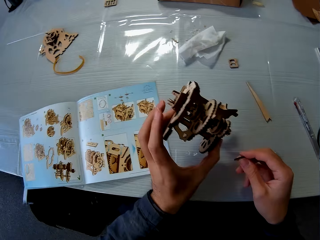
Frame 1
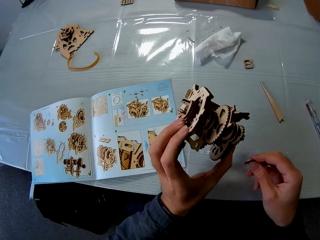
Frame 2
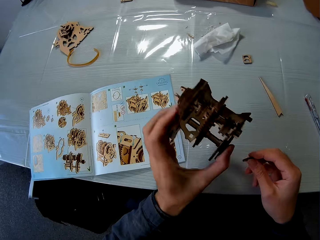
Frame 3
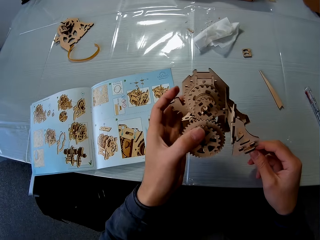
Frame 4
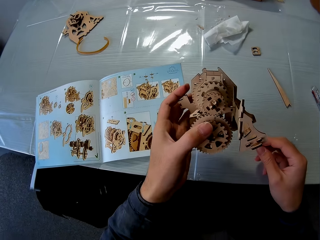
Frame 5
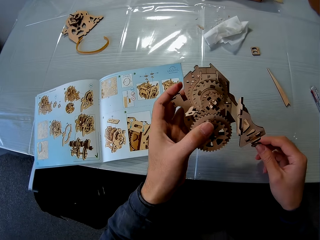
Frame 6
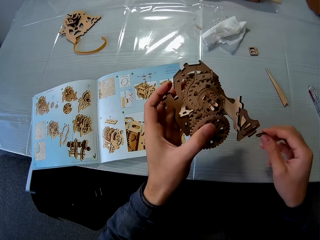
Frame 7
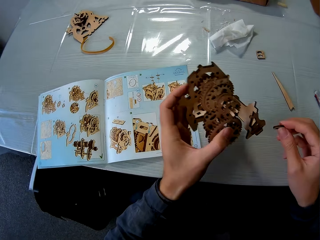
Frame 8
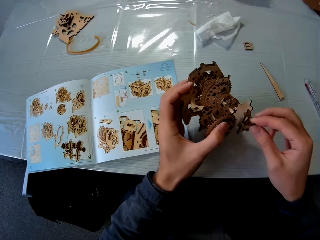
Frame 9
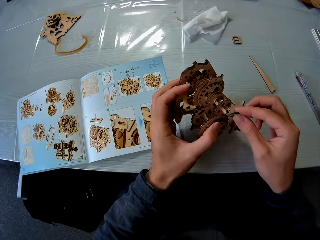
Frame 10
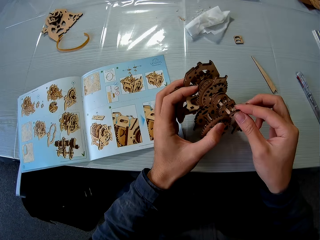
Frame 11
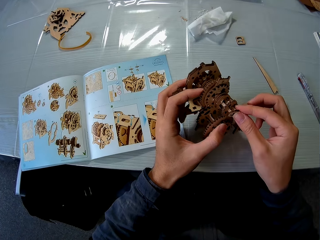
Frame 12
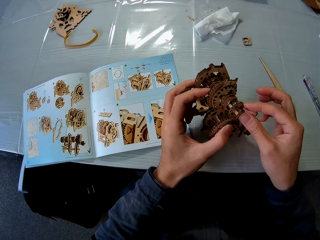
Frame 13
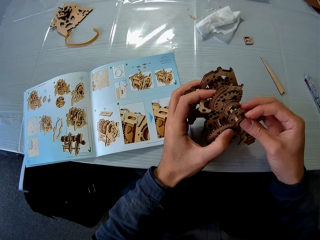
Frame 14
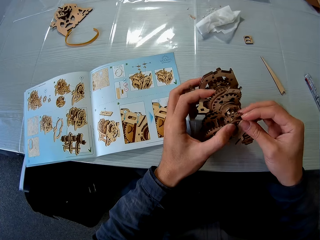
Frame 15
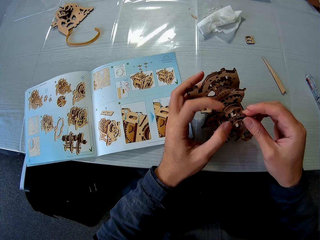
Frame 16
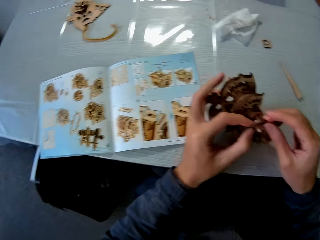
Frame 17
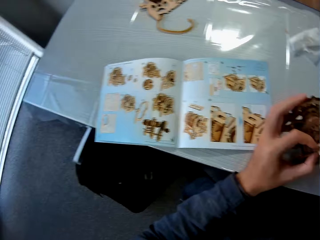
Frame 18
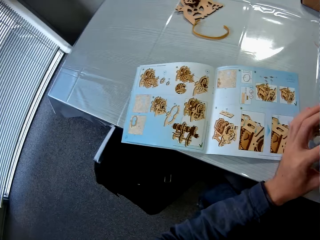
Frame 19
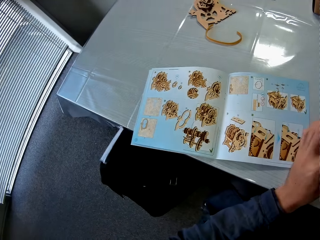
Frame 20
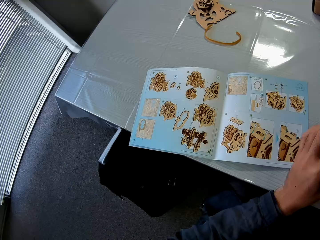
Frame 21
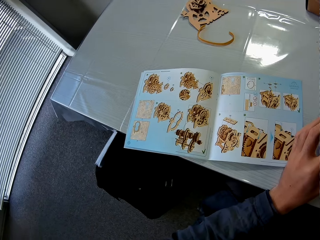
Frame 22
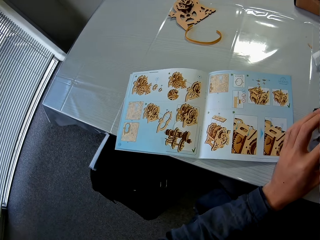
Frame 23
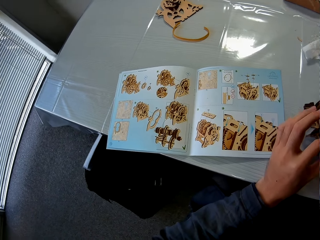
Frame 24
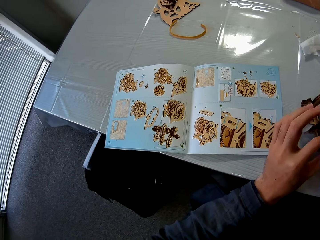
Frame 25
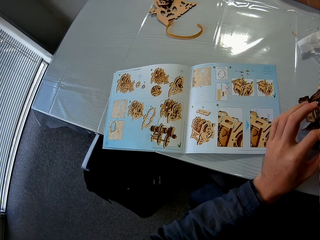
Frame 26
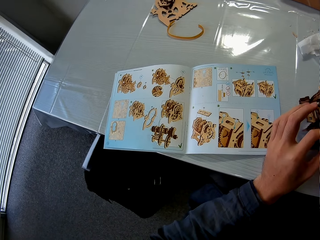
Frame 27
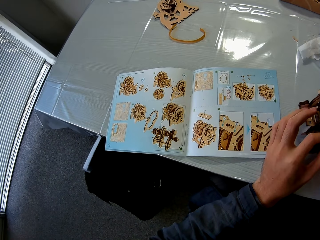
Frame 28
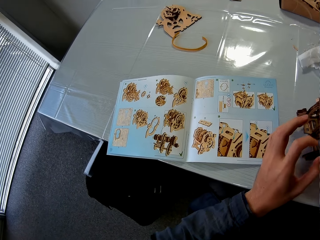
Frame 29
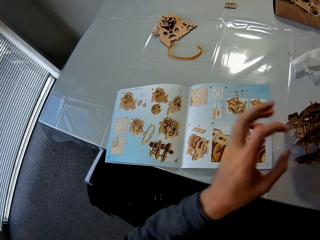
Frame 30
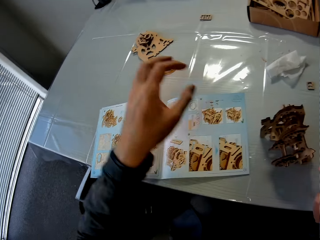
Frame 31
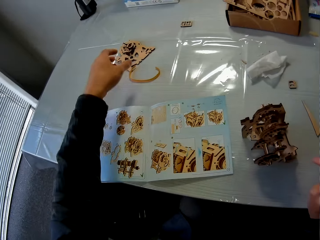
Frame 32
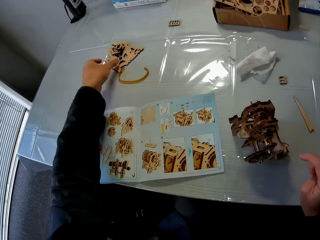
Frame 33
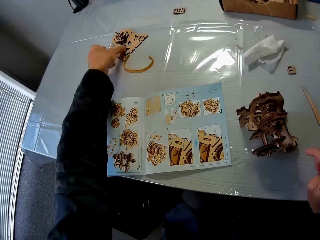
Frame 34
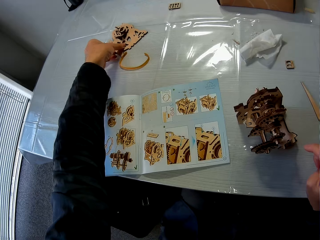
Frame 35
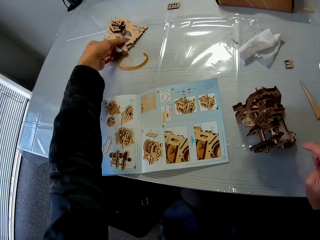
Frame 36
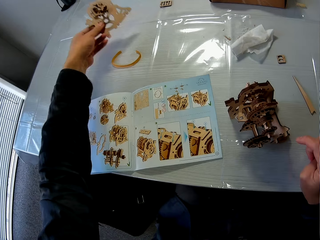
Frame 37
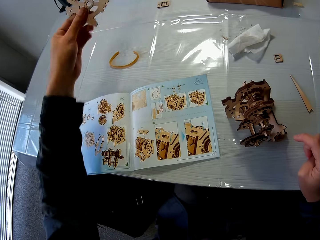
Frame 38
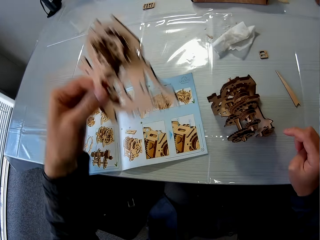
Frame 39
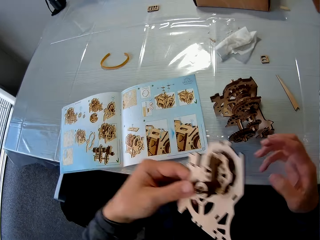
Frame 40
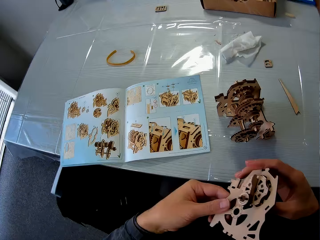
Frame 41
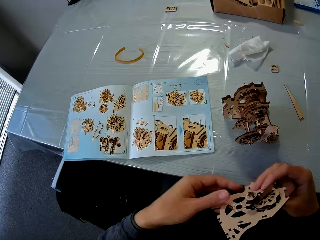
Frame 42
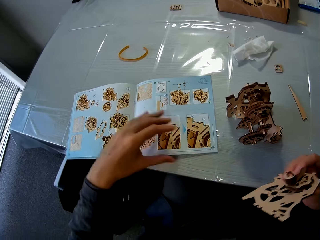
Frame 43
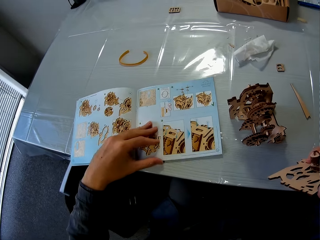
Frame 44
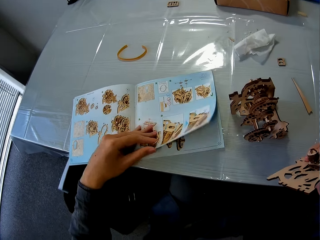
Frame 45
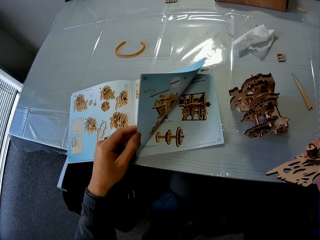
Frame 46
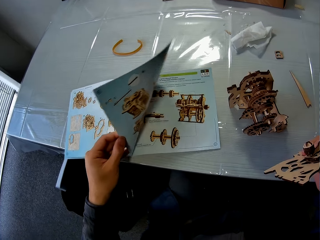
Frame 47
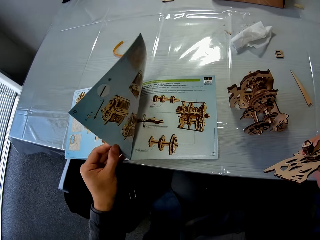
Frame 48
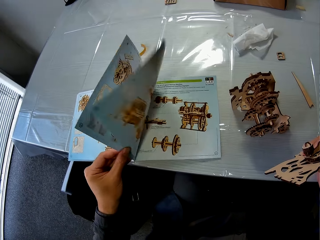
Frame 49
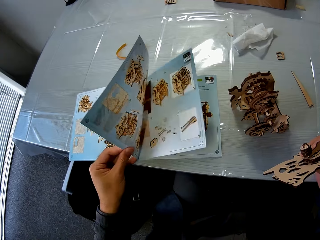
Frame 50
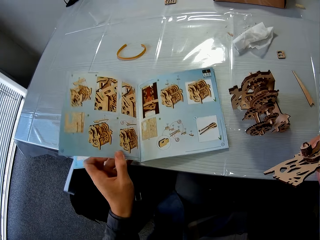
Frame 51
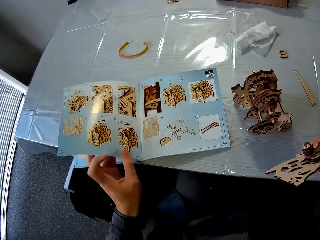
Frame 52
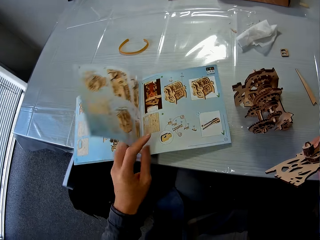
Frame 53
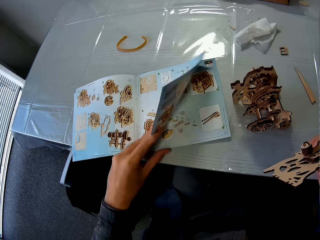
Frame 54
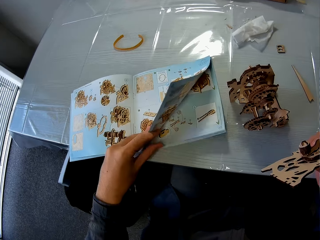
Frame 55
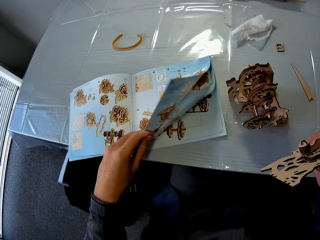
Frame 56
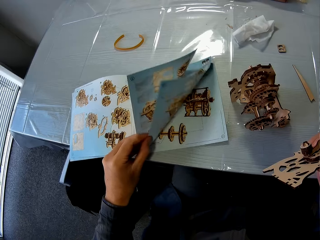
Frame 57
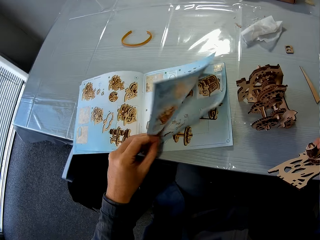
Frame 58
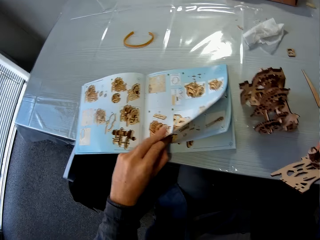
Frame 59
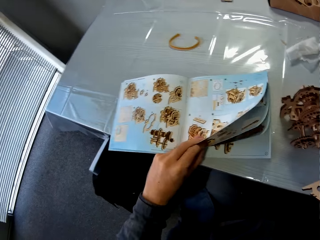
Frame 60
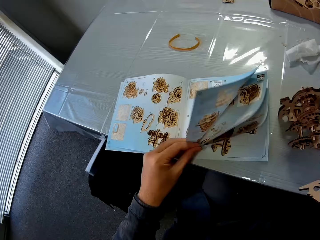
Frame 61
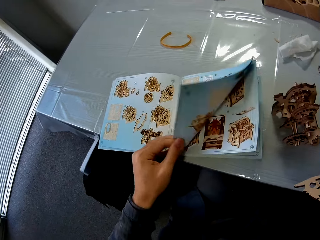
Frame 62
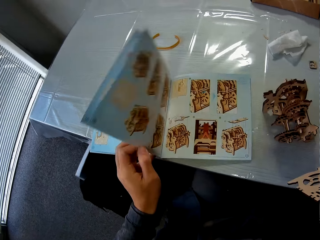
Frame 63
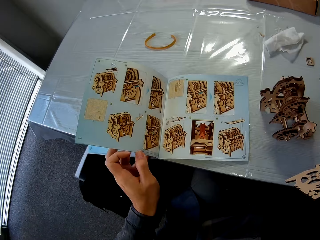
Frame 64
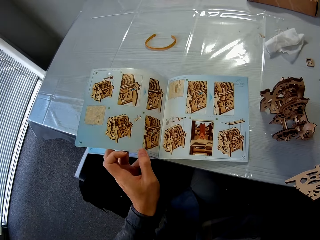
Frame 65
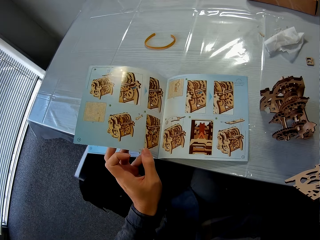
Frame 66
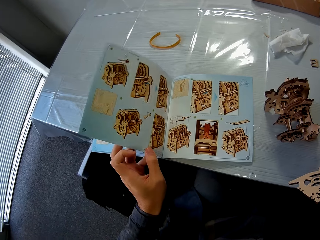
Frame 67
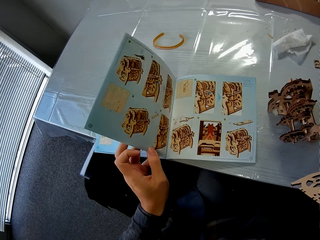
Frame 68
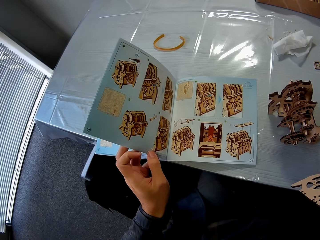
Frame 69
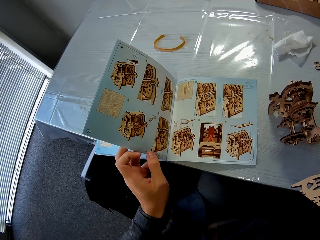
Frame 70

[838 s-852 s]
The camera wearer holds a gear stem. He lifts up the gear box from the table with his left hand. He fixes the piece on the gear box. He changes direction. He picks up a gear part from the table. He flips some pages of the manual book. He opens the book.

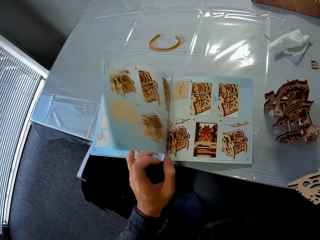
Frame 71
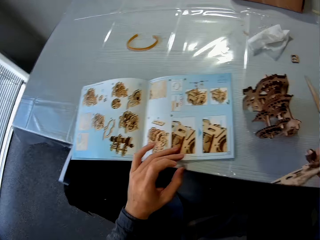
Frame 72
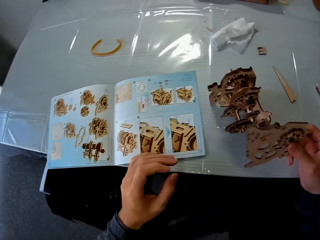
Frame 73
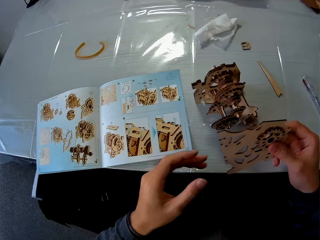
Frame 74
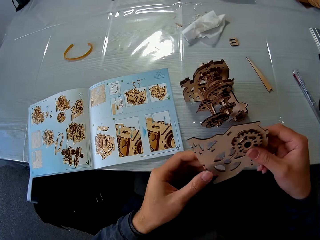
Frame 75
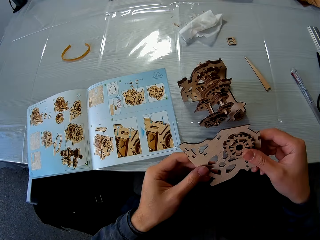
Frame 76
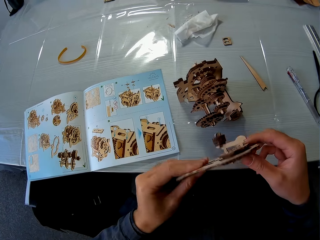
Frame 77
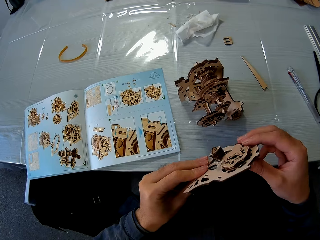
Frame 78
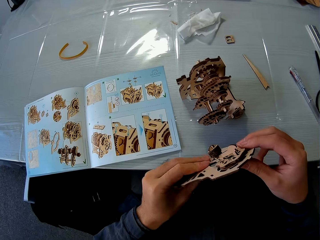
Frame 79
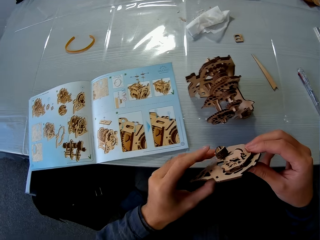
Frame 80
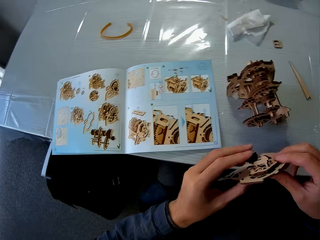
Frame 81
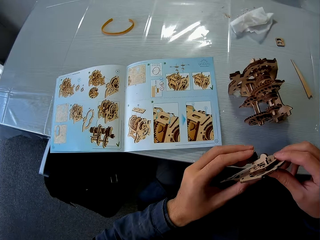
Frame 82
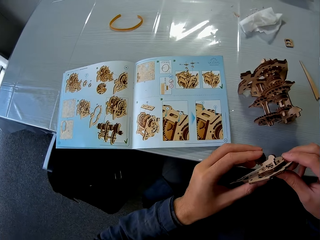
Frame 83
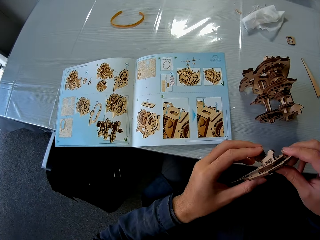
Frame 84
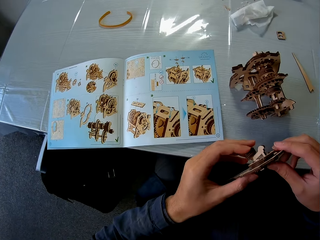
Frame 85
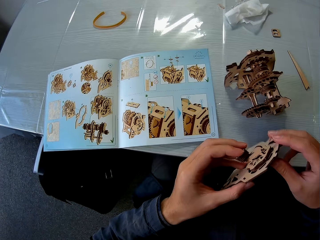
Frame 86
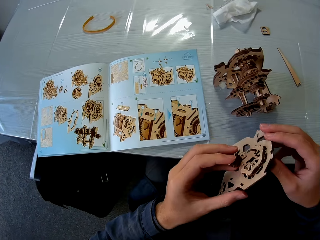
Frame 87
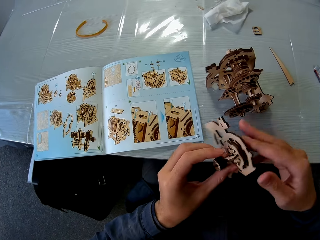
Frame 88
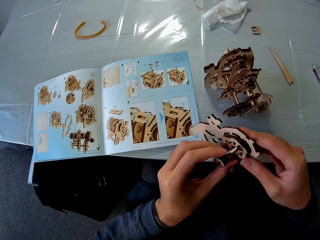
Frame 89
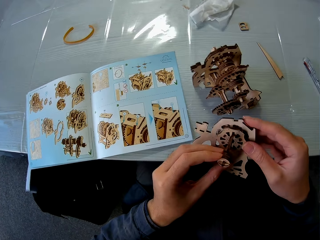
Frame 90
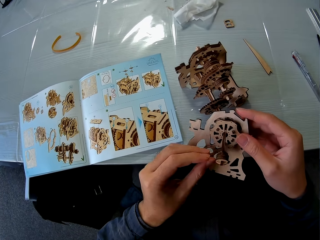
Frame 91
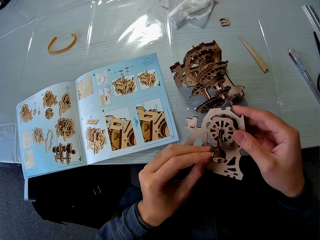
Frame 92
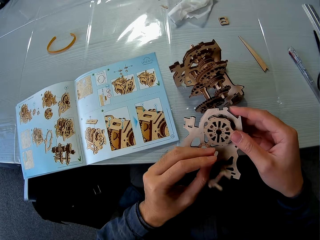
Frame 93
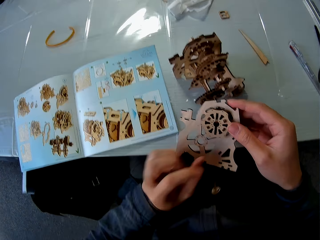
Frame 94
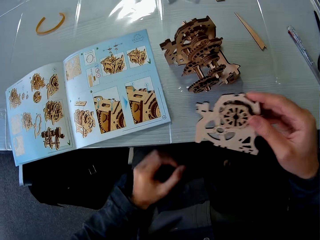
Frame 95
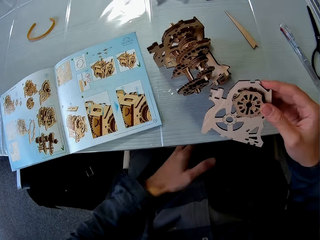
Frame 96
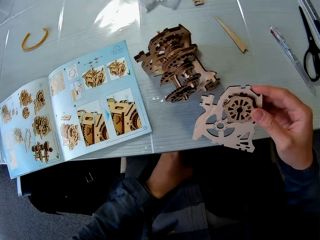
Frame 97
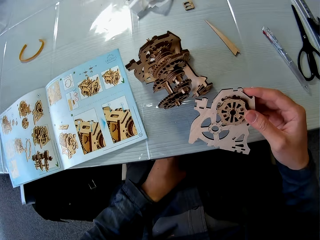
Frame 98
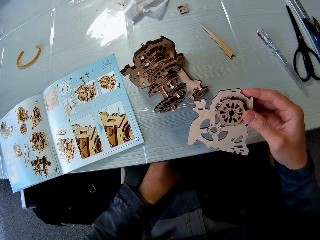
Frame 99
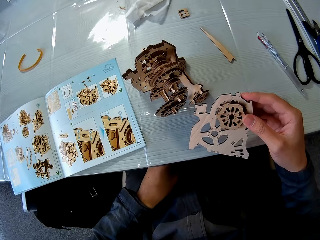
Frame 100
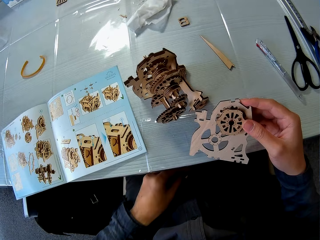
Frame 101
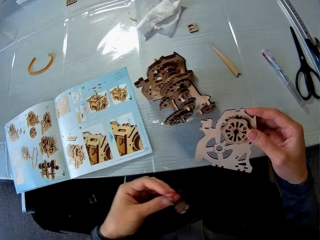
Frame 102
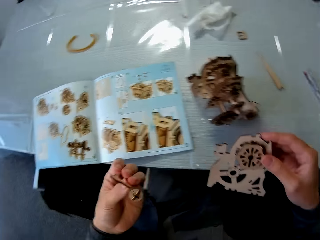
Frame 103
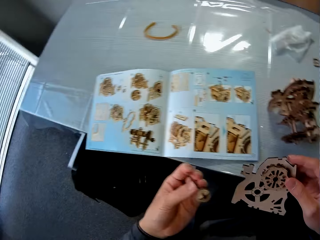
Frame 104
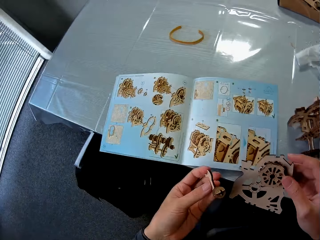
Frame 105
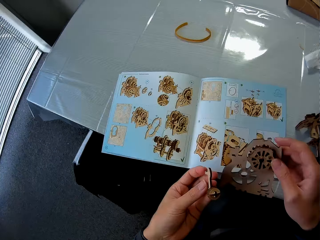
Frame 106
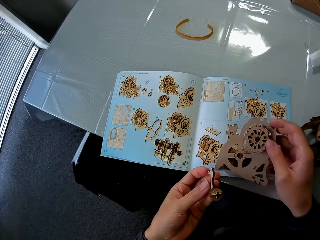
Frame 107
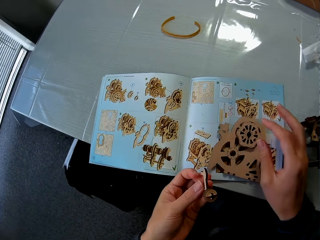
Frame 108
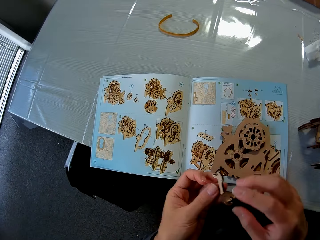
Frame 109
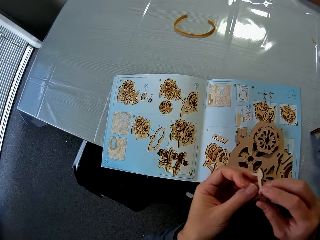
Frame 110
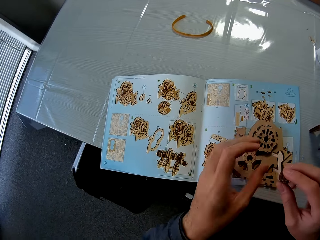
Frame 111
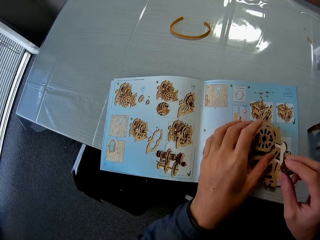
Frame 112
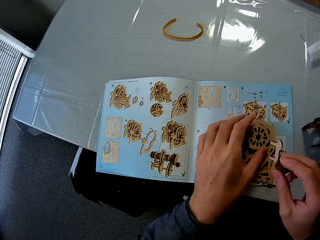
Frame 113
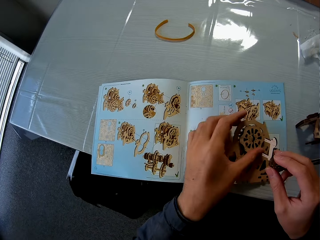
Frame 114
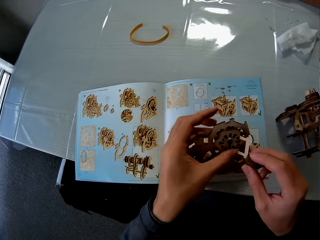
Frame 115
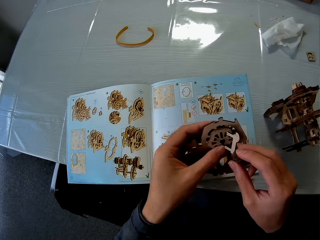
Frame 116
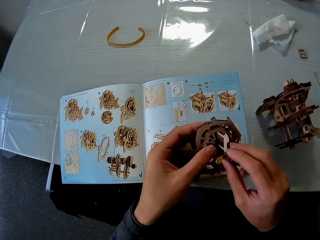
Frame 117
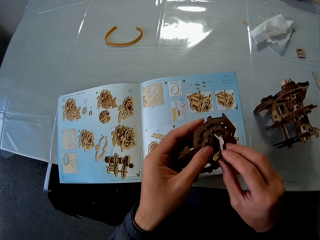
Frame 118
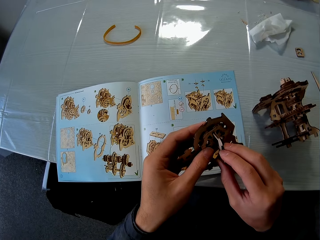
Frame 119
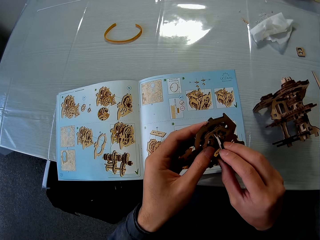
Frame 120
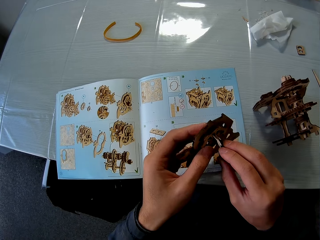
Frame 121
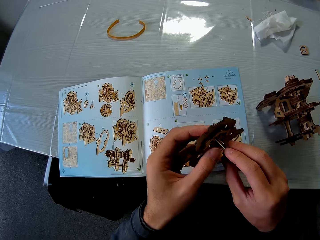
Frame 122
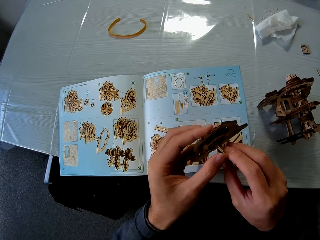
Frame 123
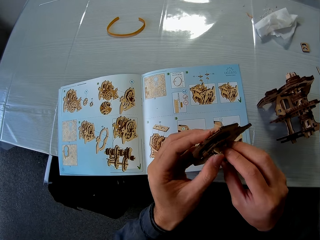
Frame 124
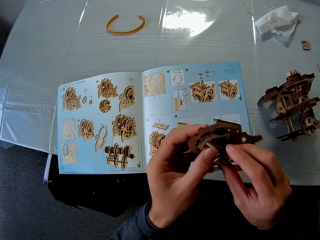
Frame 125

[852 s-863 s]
The camera wearer holds the gear stem. He drops the roller from the gear part in his hand by mistake. He checks the gear part in his hand. He picks up the roller from the chair with his left hand. He drops the gear part on the manual book. He fixes the roller back into the gear part.
